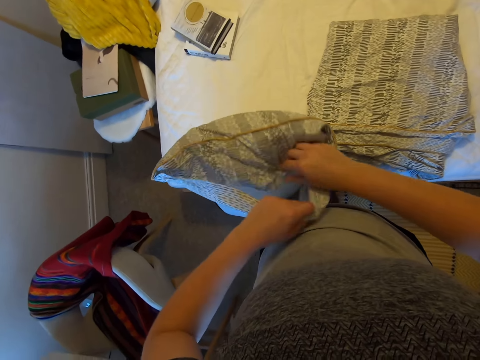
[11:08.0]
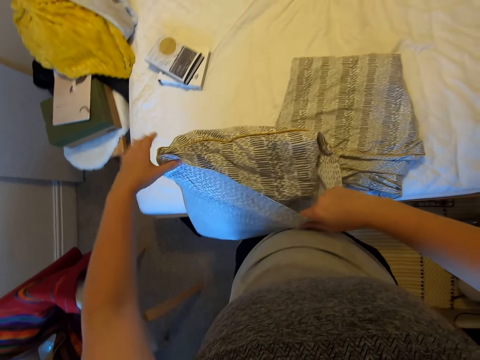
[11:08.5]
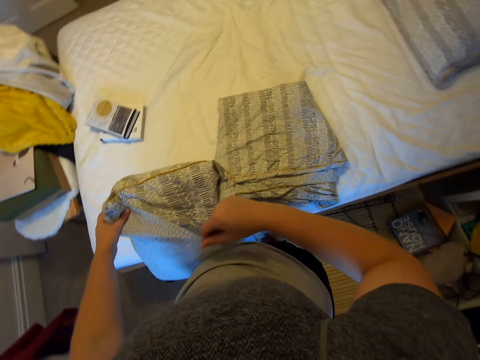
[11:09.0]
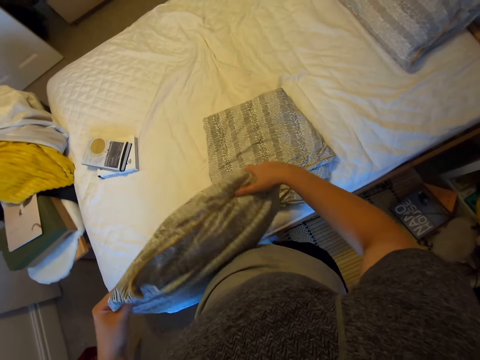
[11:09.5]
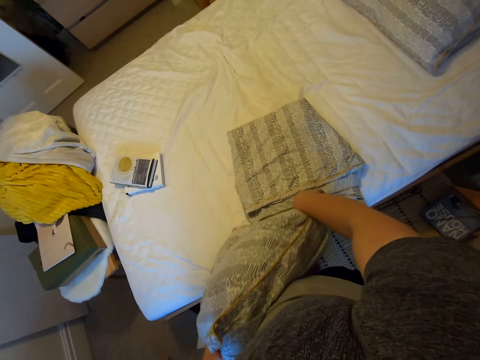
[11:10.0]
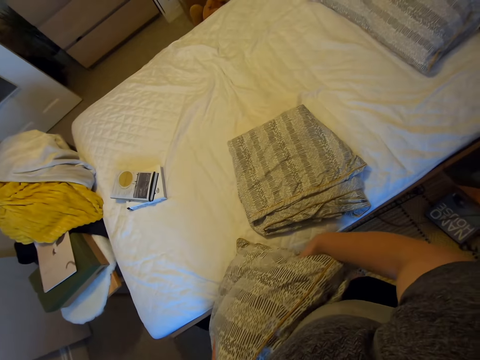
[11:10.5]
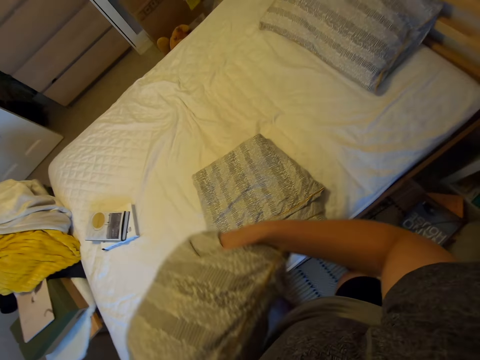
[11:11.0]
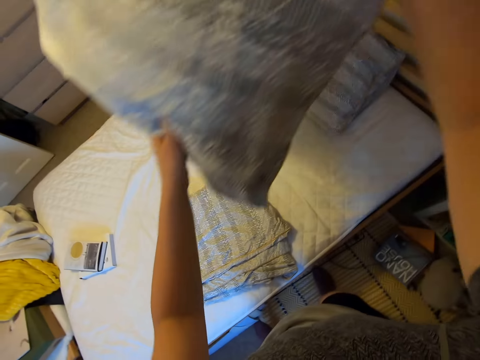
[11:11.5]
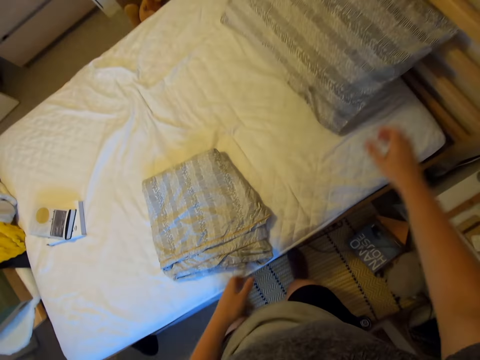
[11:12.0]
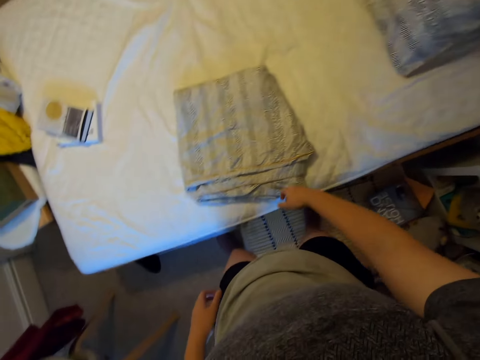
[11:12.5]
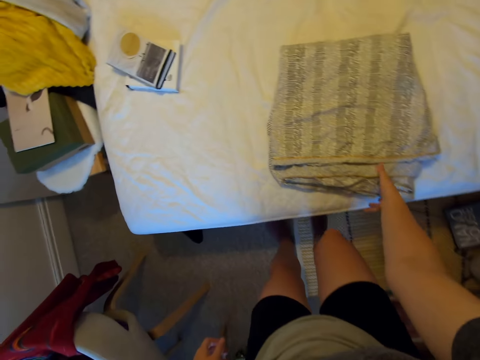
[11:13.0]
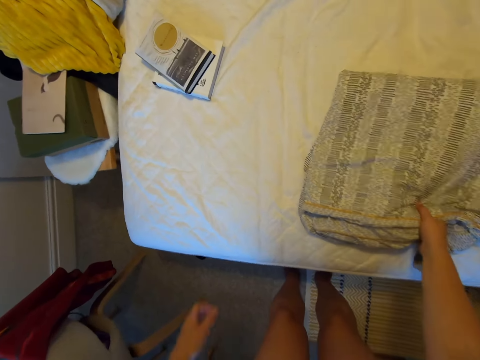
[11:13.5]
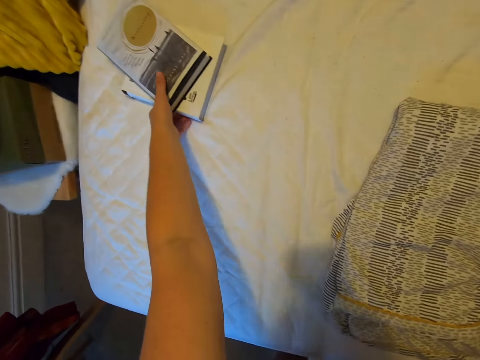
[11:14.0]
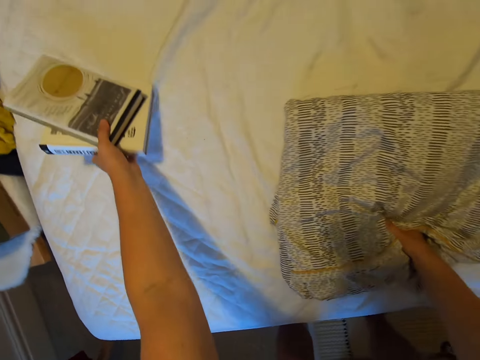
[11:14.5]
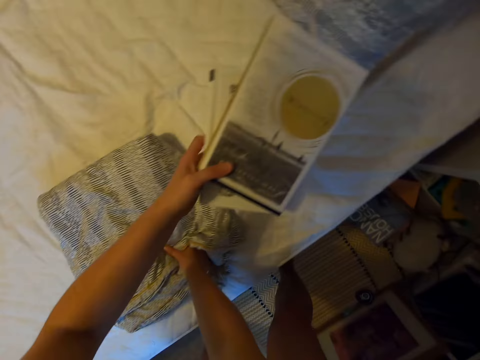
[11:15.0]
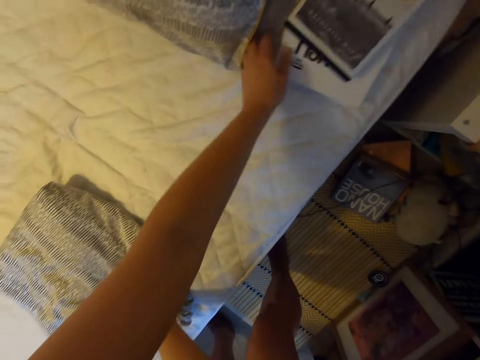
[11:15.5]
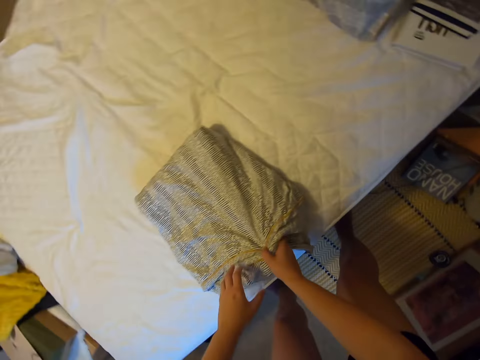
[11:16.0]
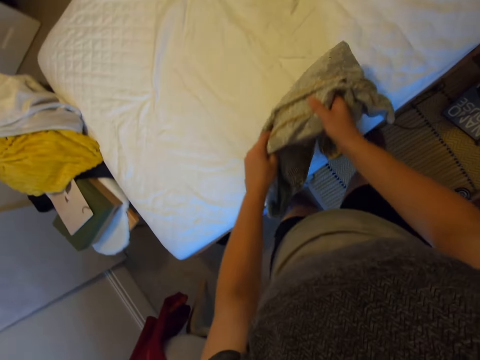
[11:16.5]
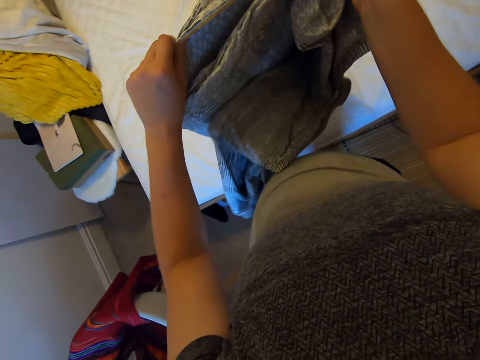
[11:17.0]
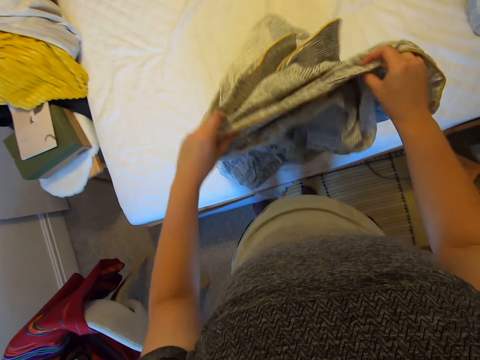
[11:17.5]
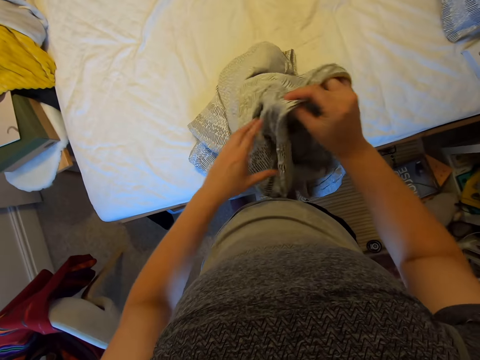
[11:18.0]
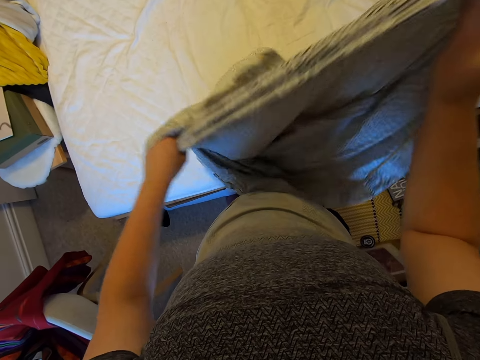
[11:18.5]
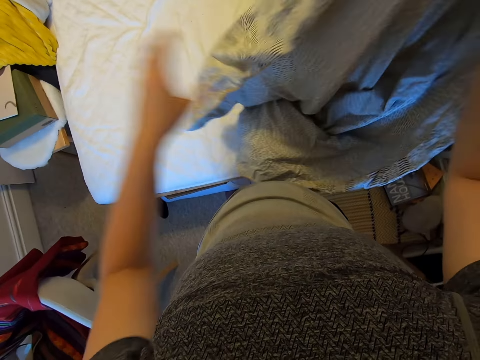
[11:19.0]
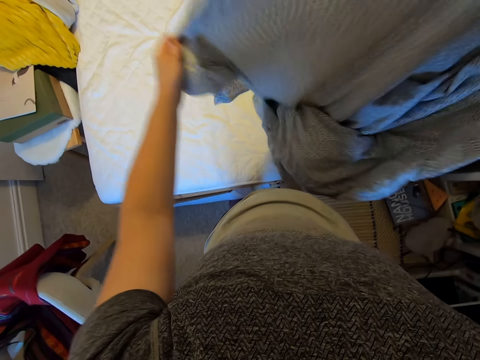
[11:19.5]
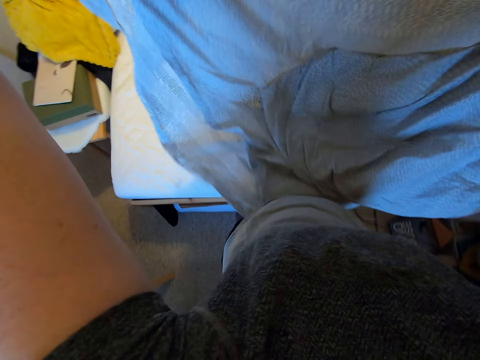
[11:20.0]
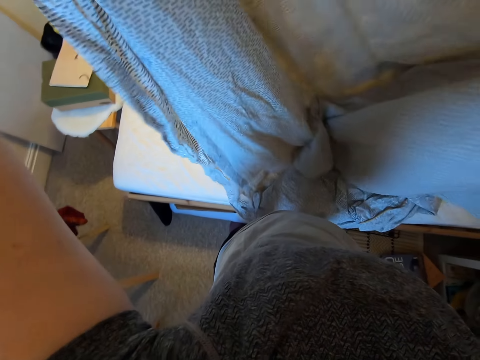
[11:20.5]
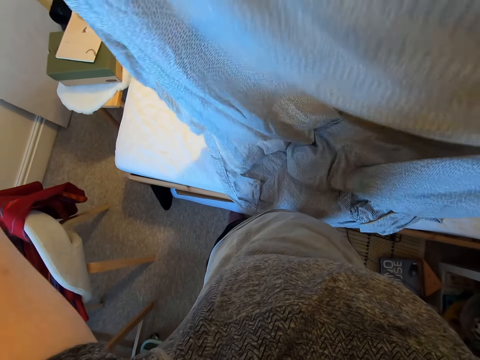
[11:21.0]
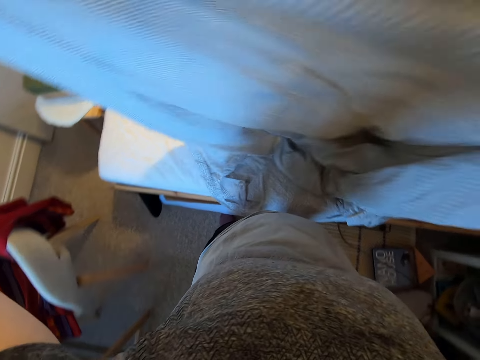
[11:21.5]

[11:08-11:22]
The camera wearer throws a pillow on the bed. They hold a bedsheet on the bed and touch the bedsheet. They pick up books on the bed, put the books on the bed, stretch the bedsheet, and pick the bedsheet from the bed.

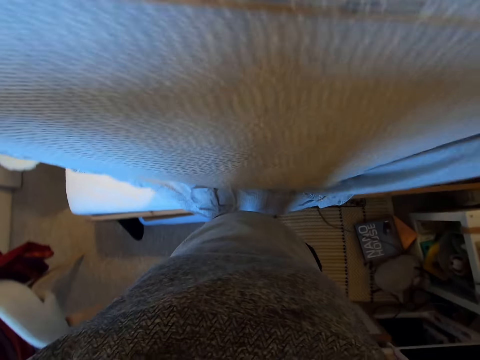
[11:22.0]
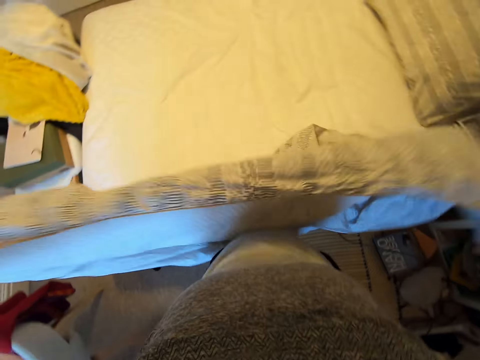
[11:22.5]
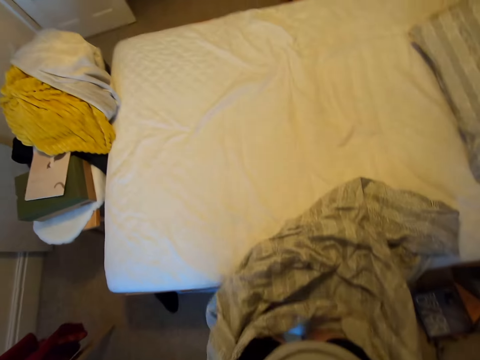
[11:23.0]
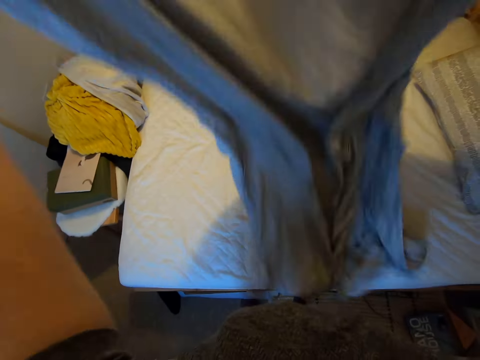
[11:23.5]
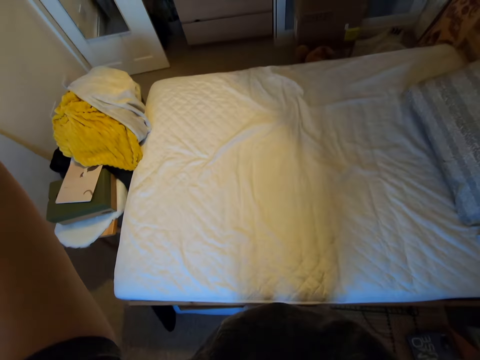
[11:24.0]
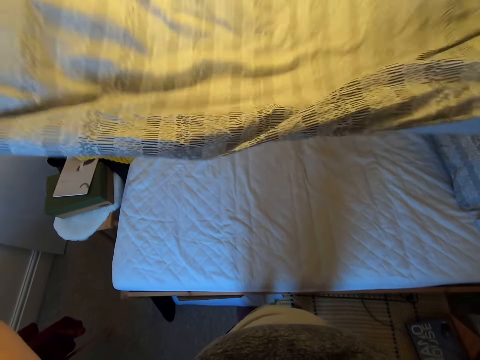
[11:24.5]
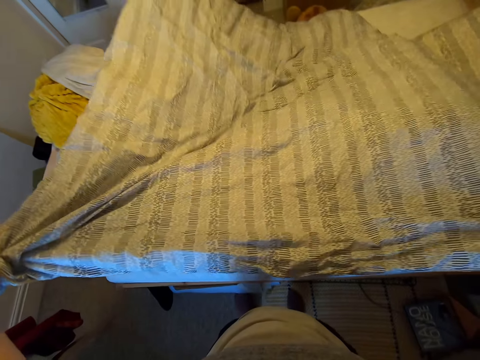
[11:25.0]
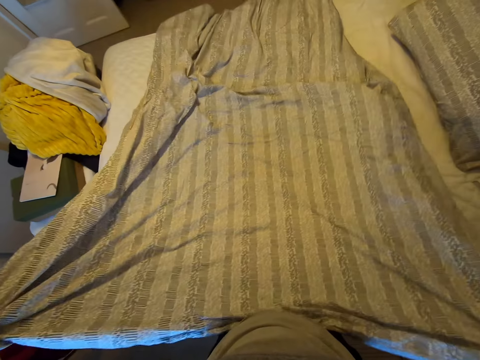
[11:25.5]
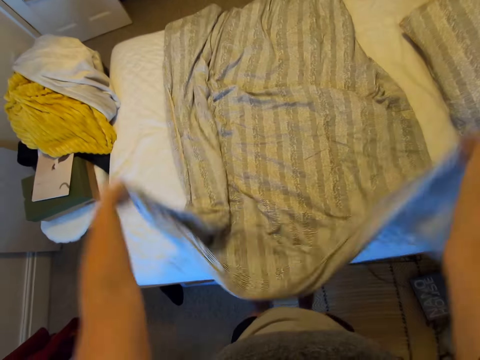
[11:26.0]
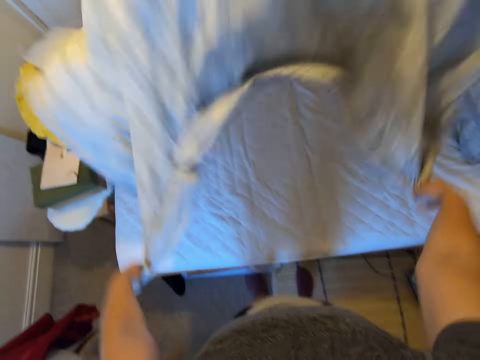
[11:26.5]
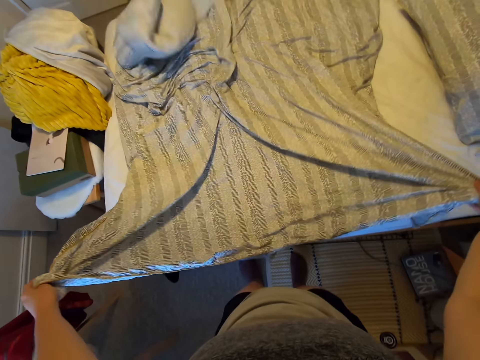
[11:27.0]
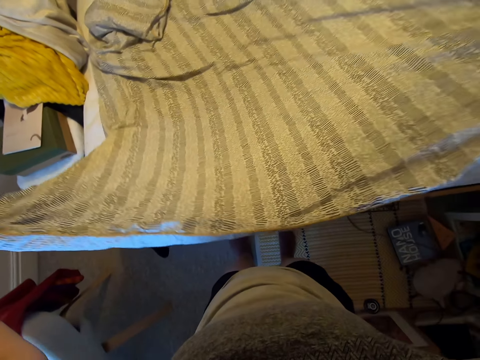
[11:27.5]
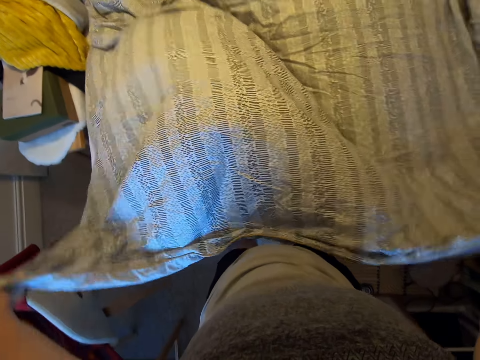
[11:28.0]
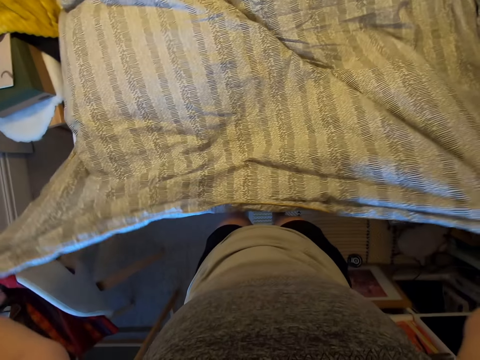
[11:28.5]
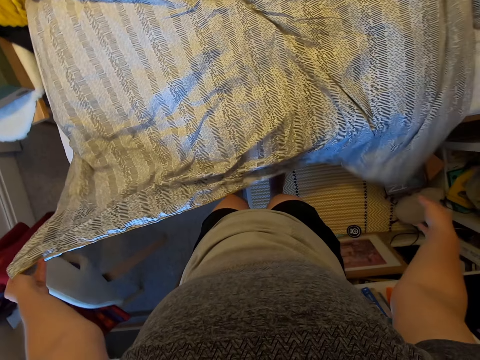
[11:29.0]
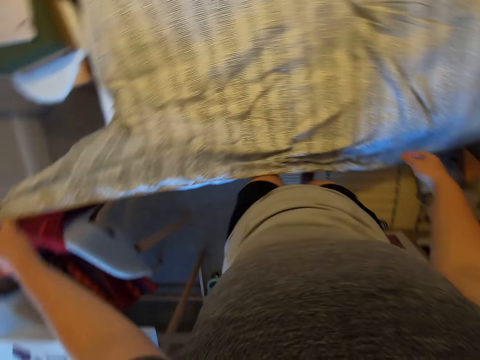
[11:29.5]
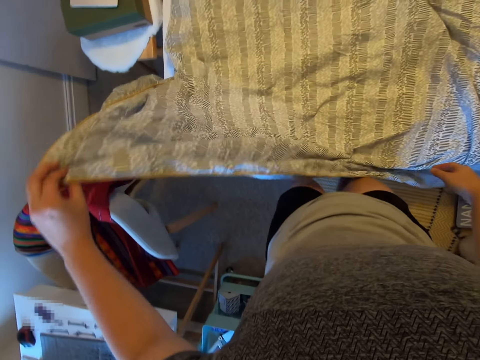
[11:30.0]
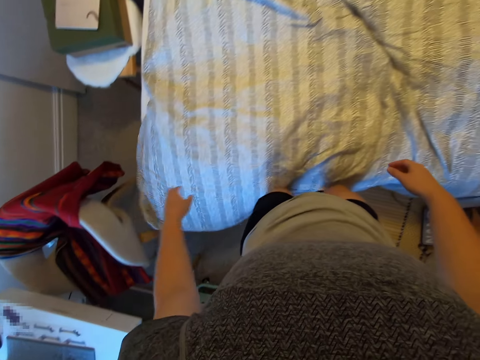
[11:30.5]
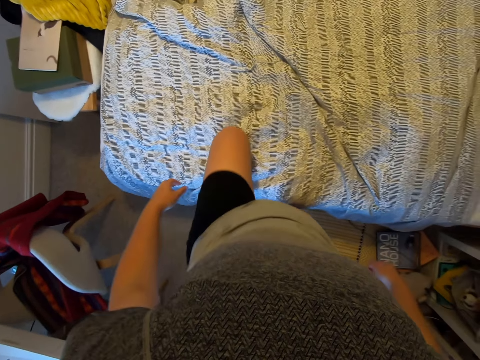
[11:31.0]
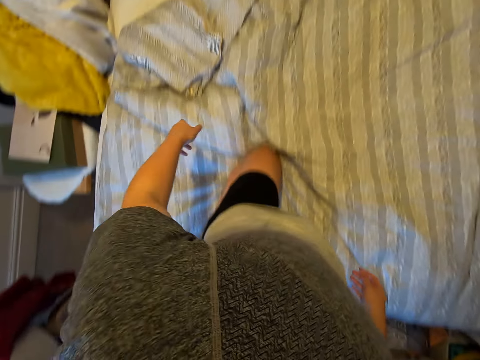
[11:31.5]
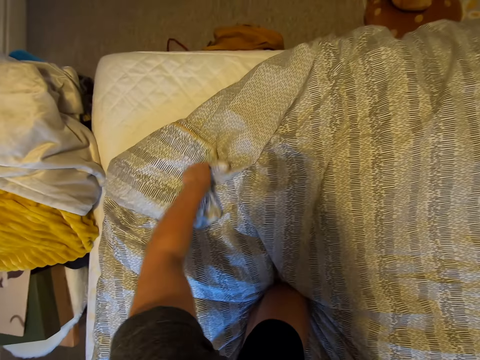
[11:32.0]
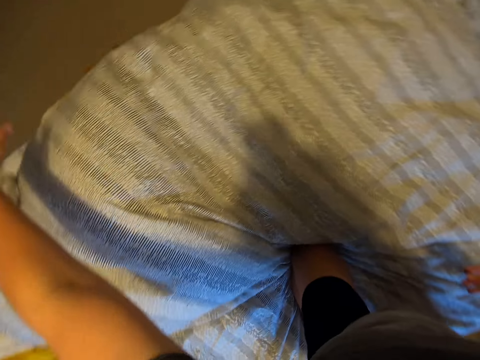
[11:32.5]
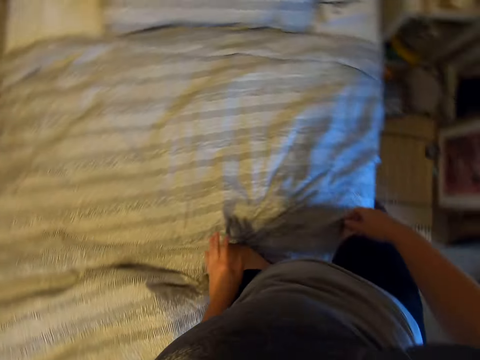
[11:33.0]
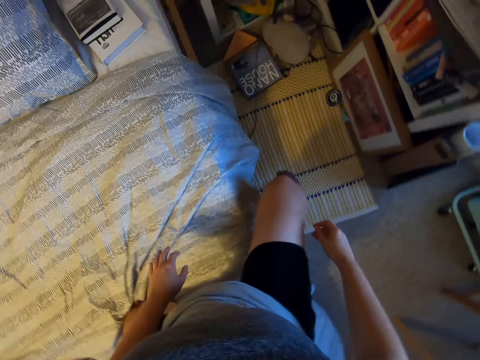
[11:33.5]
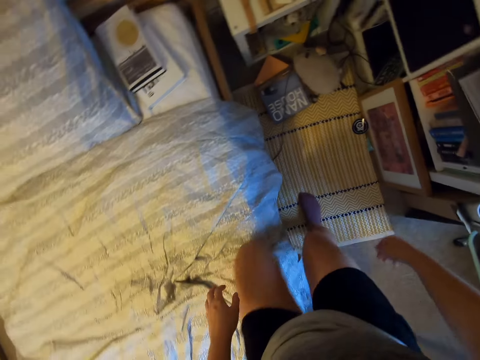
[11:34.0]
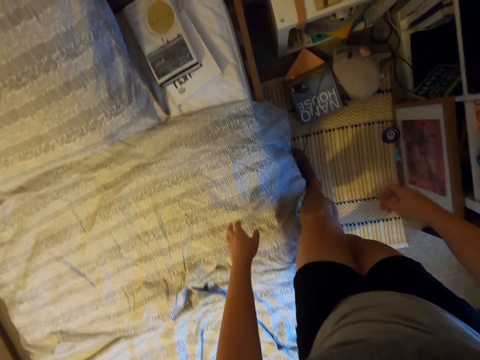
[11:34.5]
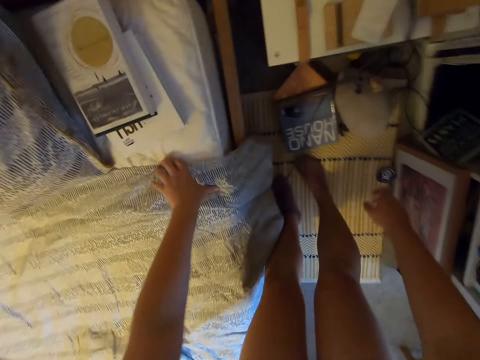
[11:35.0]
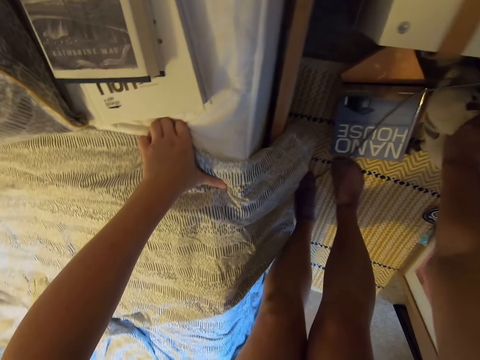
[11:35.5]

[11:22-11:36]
The camera wearer spreads a bedsheet on the bed. They kneel on the bed, move on the bed, spread the bedsheet on the bed, turn around and move around. They pick up a teddy bear on the floor.
